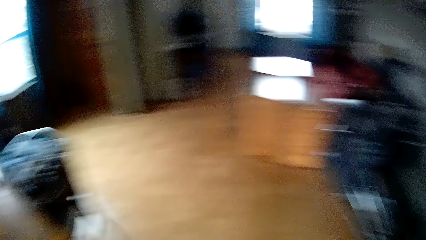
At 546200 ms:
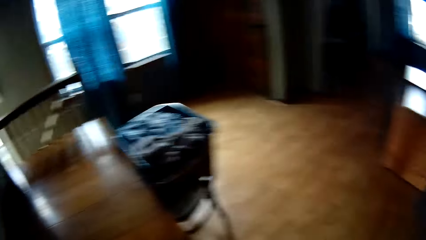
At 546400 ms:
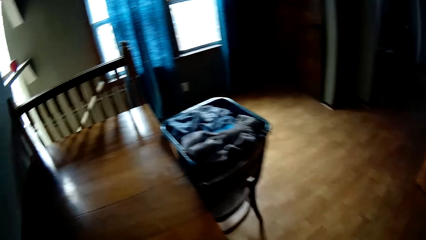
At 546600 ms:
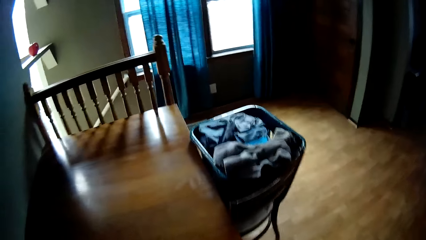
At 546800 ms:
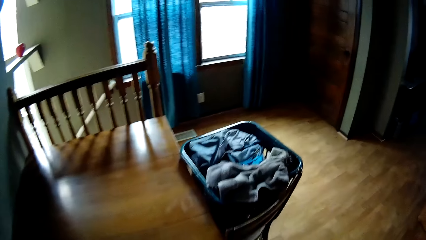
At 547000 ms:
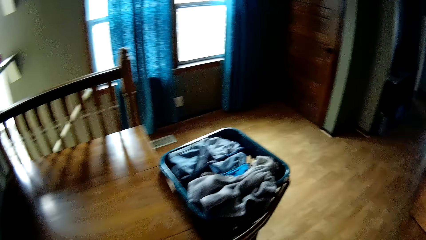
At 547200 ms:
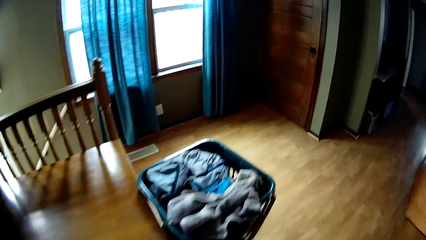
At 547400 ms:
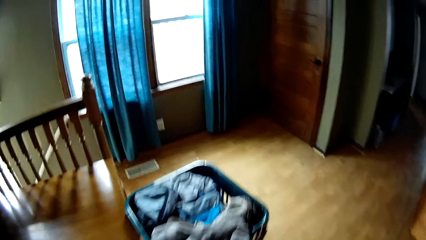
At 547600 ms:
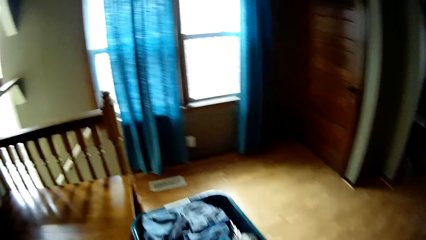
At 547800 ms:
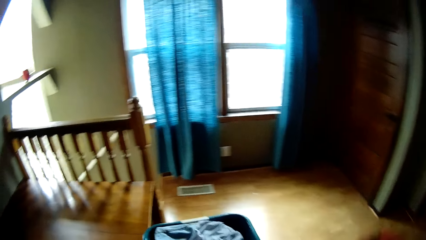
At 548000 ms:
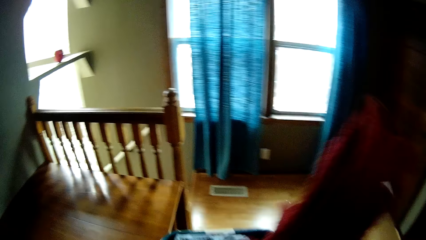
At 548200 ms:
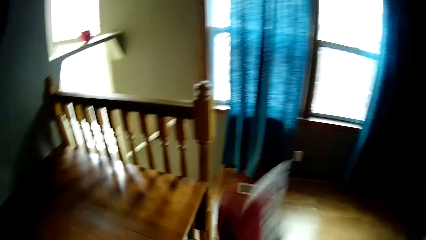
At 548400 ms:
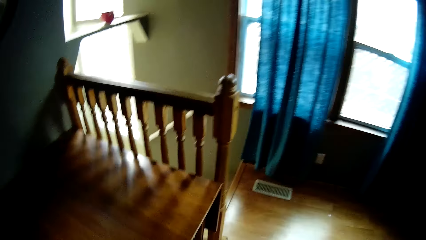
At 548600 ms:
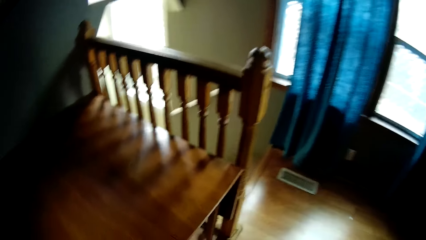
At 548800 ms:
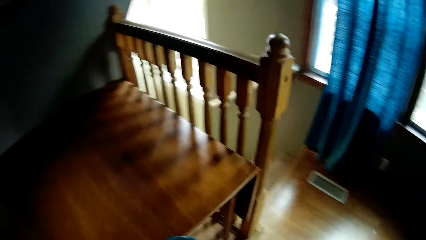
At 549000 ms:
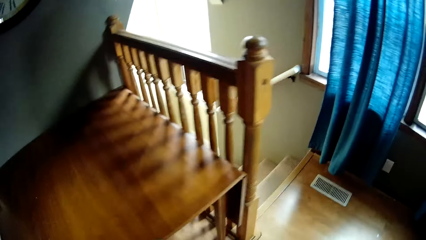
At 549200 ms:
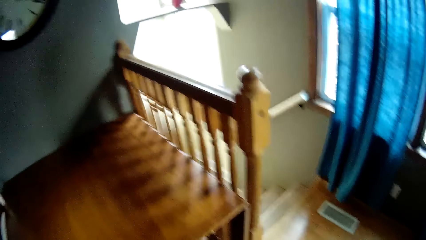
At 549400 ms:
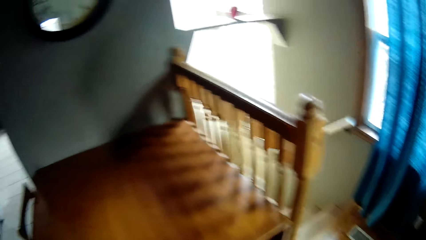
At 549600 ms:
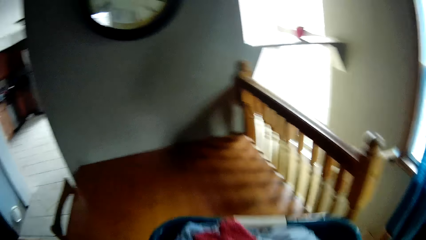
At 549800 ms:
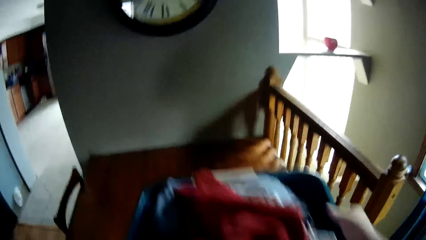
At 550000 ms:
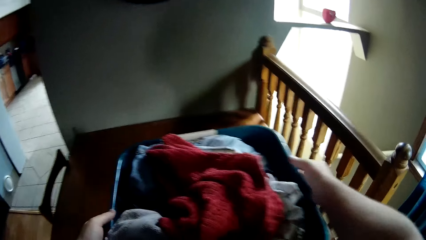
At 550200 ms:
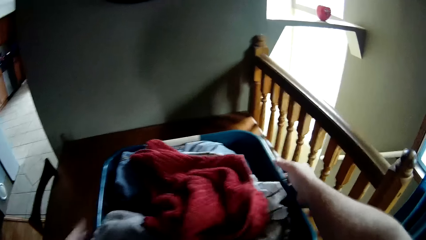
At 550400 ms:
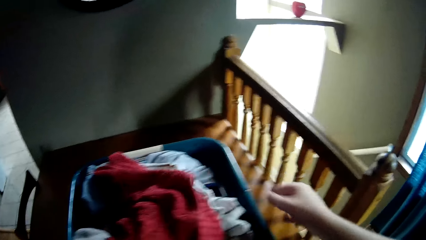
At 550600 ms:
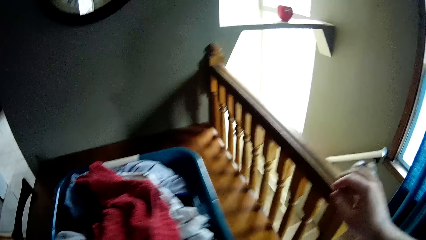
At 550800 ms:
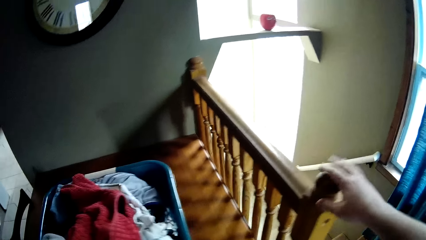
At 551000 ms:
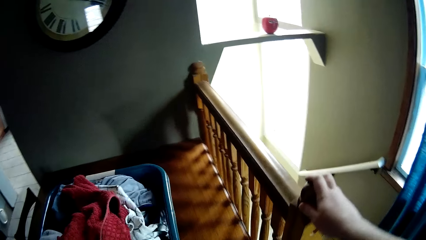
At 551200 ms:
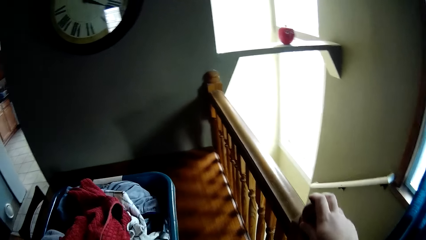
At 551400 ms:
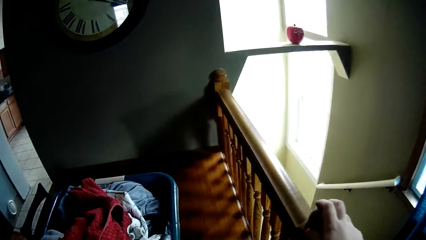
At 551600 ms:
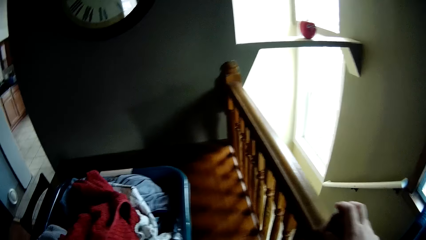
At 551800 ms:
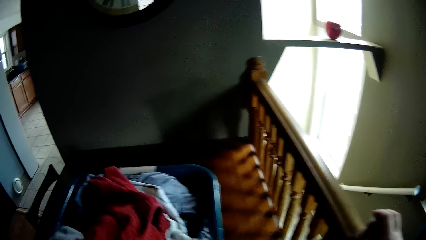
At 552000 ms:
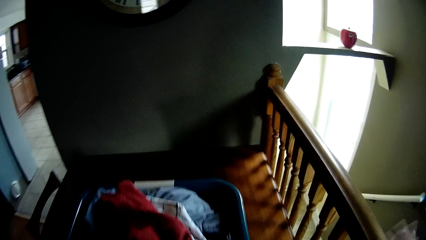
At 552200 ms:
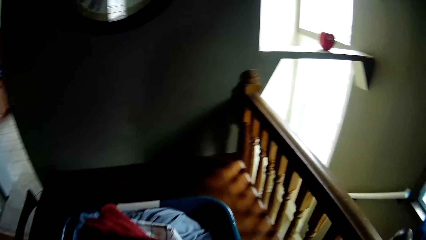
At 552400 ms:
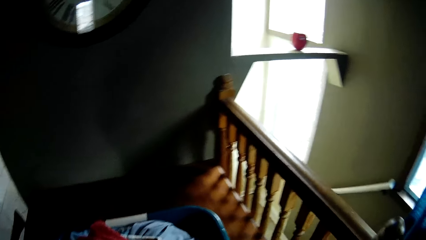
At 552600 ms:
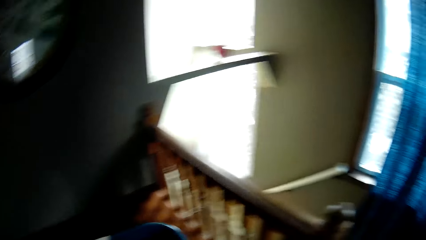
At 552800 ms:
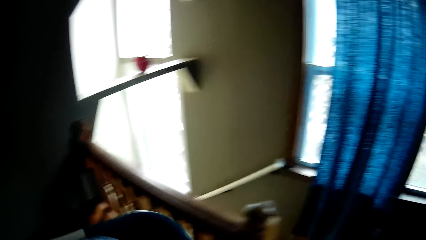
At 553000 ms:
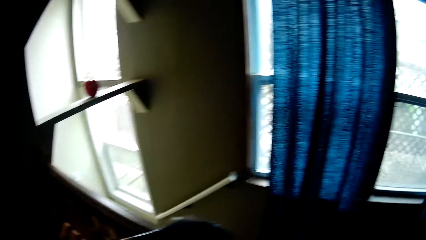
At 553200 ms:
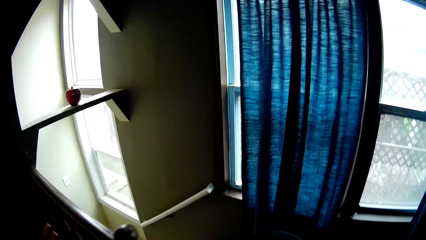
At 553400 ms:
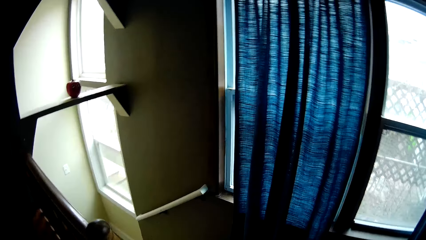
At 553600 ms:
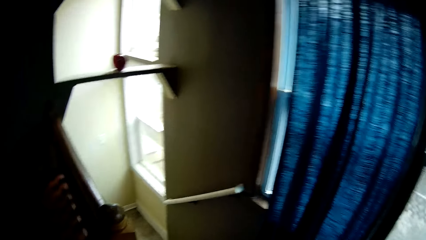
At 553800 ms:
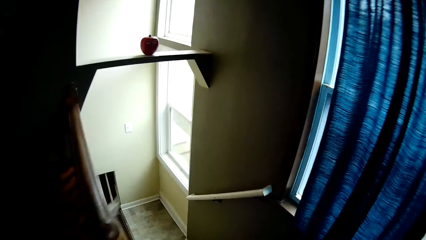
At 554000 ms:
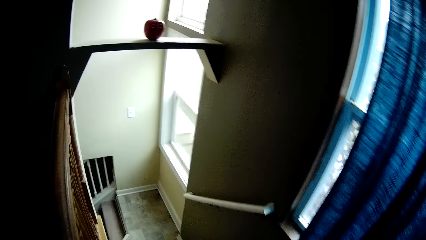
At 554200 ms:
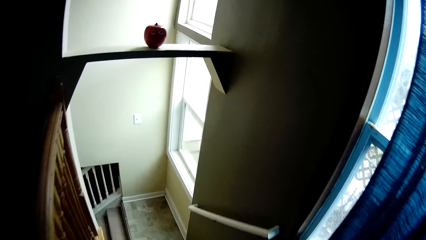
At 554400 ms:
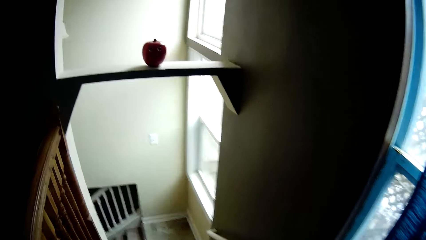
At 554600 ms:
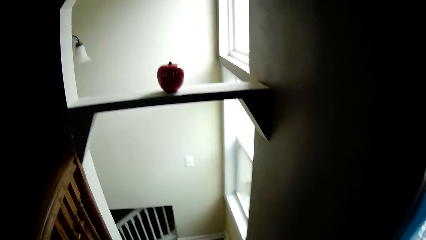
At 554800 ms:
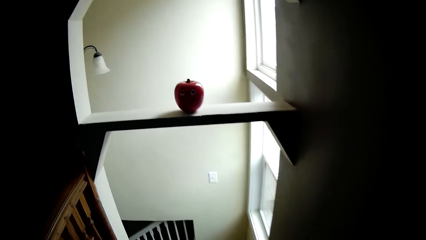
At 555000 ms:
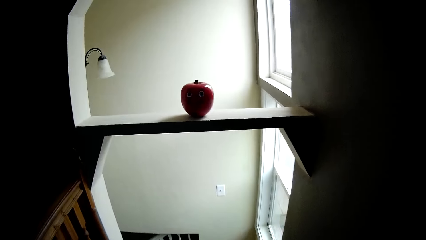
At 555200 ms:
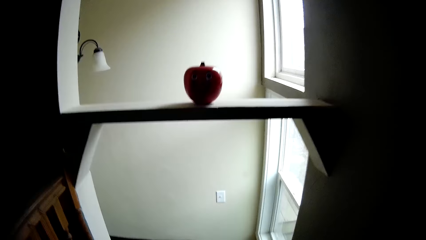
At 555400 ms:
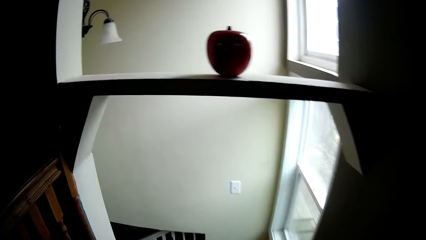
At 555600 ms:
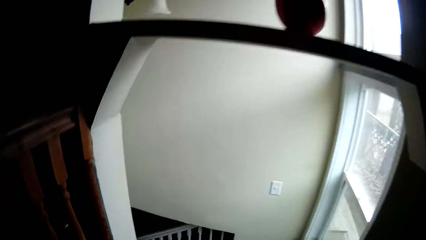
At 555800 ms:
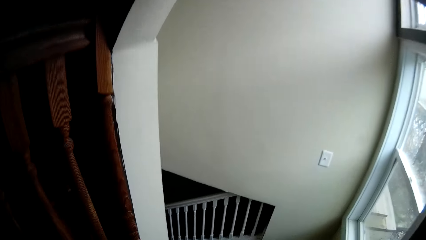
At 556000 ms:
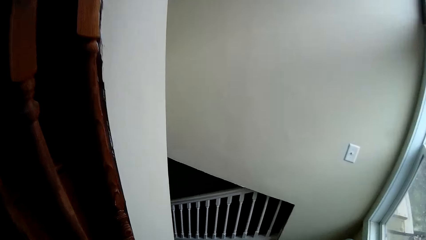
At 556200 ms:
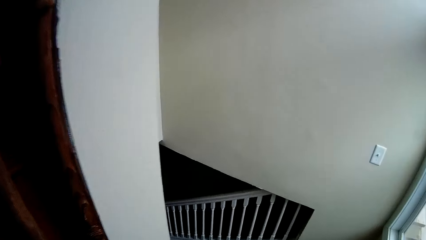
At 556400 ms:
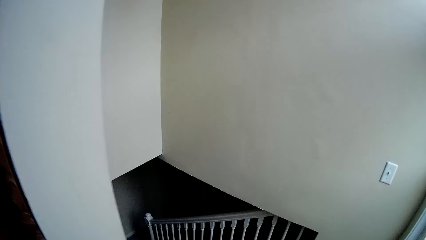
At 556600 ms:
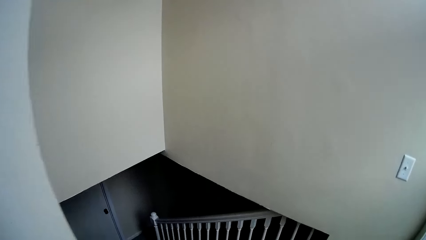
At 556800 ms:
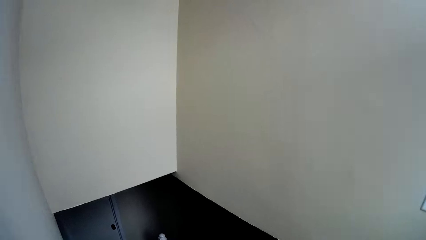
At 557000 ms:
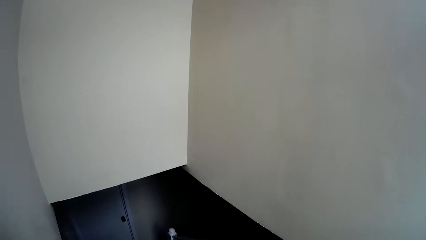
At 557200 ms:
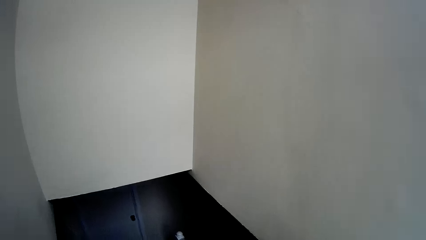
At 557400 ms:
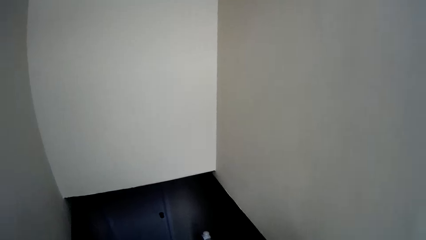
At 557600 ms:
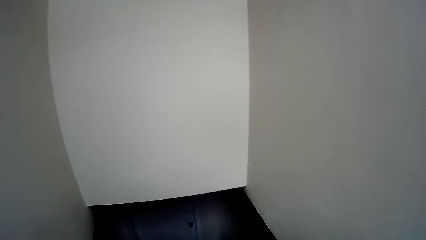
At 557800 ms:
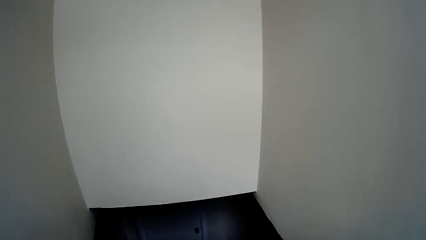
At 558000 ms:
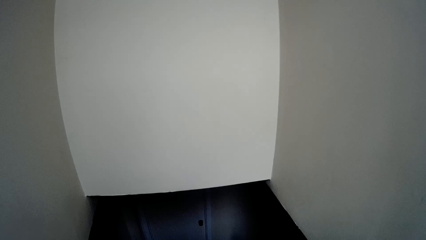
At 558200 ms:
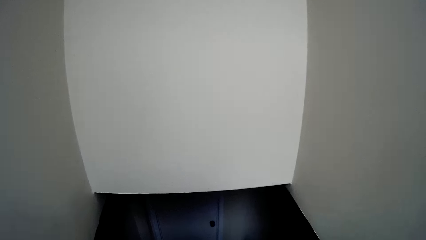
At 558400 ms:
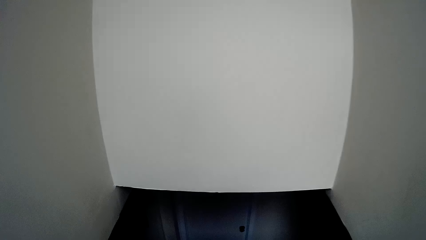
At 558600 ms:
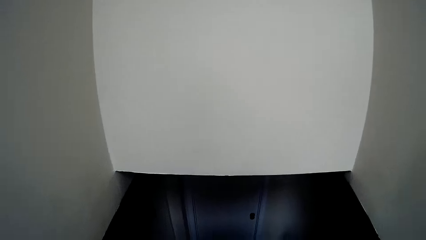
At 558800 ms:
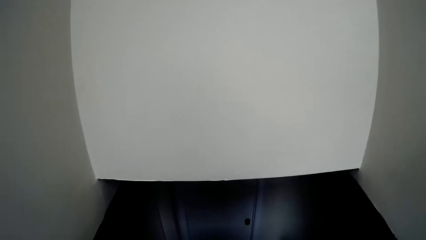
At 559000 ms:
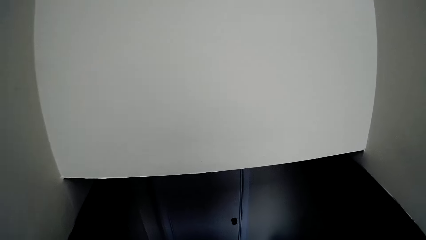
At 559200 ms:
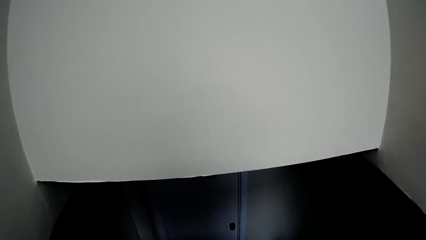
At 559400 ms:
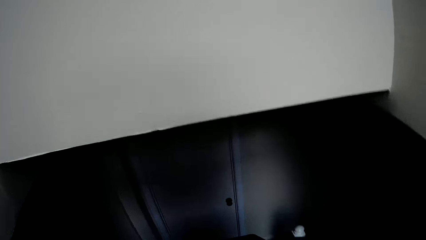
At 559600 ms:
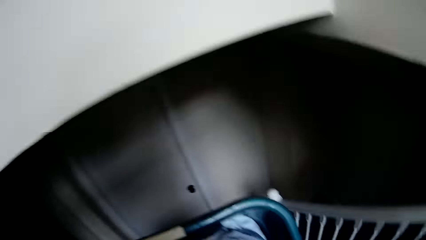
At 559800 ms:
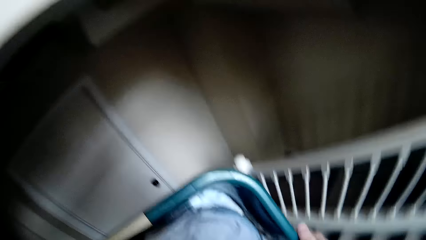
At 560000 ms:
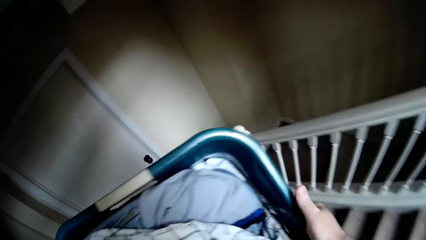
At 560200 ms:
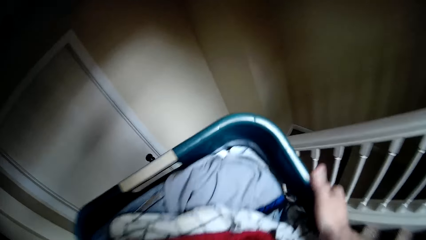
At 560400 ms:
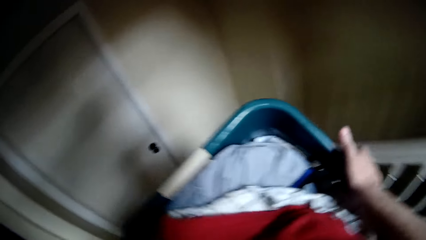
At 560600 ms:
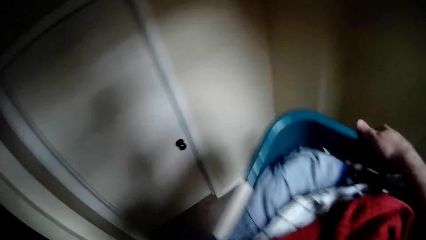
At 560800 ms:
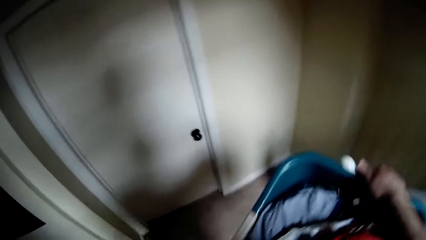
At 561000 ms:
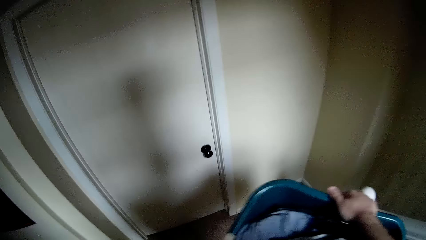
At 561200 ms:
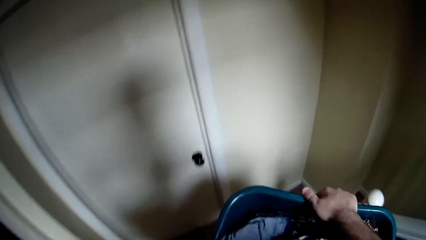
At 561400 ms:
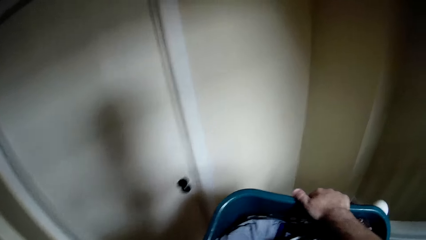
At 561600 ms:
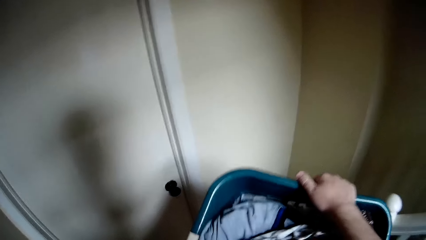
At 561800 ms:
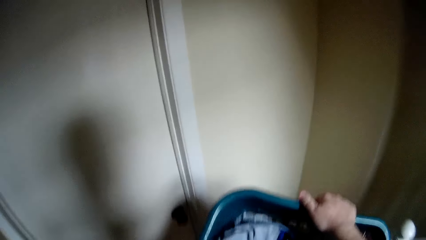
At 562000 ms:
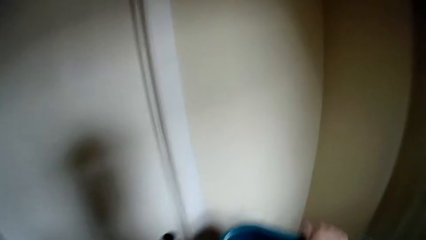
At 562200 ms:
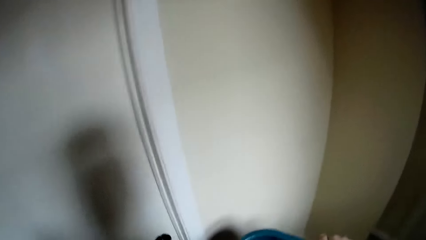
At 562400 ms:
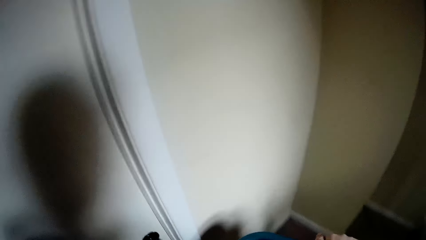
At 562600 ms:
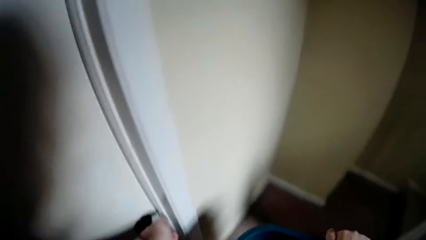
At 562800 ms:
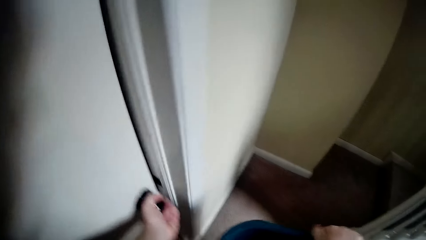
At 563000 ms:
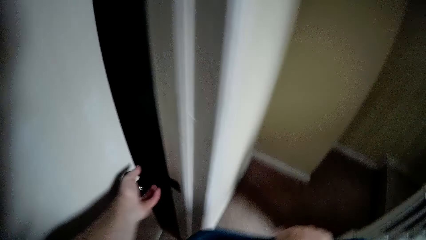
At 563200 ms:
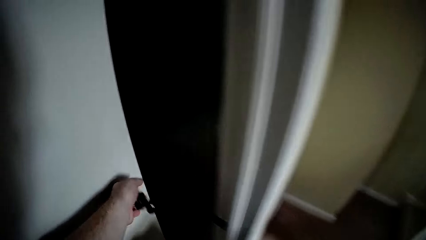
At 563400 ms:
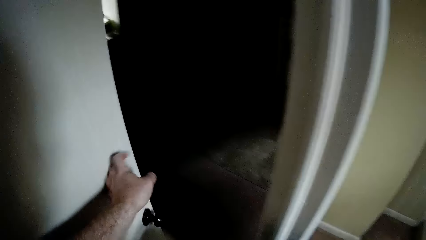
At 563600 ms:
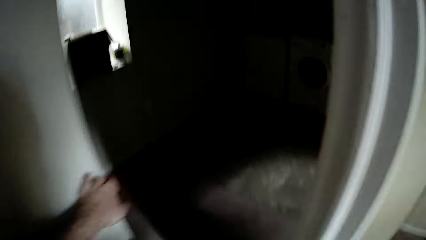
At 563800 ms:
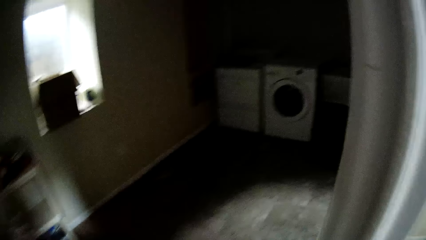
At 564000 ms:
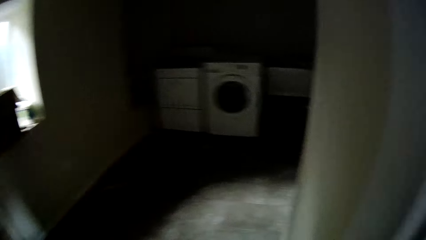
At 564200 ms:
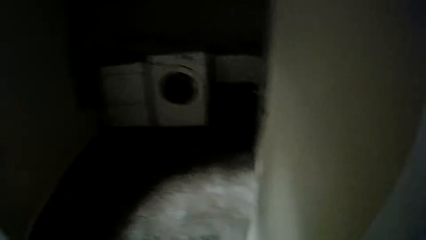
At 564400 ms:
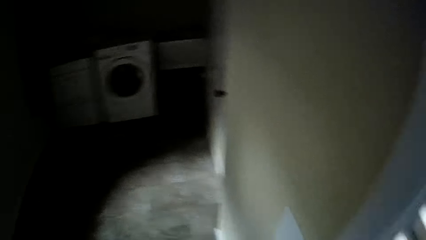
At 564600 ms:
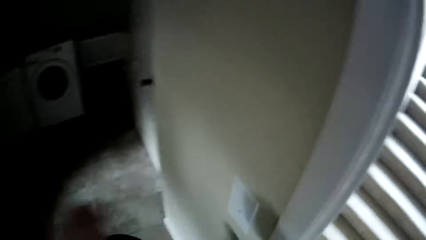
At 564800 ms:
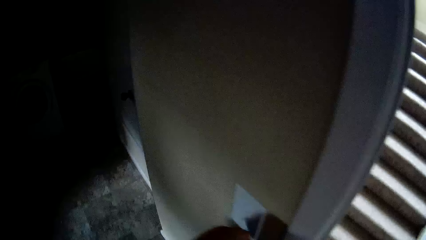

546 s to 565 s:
The camera wearer drops the hand towel in the laundry basket. He lifts the laundry basket from the chair. He puts the laundry basket on the table. He puts clothes on the table. He pushes the chair with his leg. He stares around the house. He lifts the laundry basket from the table. He walks down stairs with the laundry basket. He opens the door. He walks inside the room.
